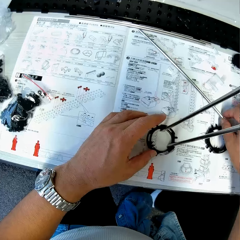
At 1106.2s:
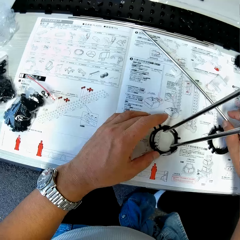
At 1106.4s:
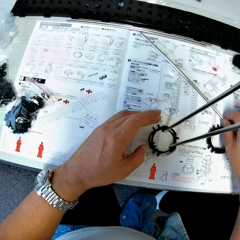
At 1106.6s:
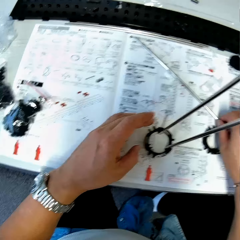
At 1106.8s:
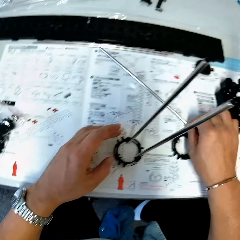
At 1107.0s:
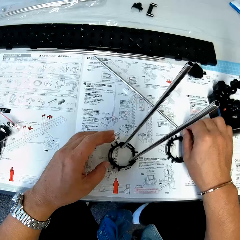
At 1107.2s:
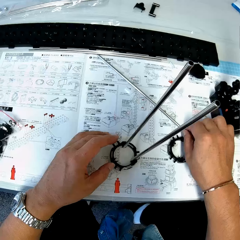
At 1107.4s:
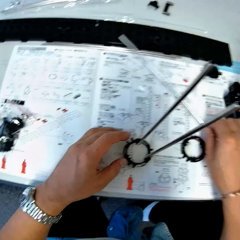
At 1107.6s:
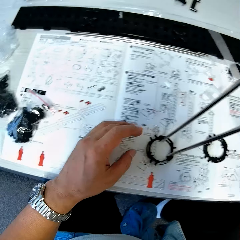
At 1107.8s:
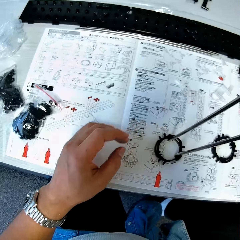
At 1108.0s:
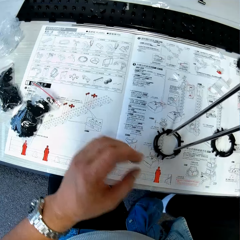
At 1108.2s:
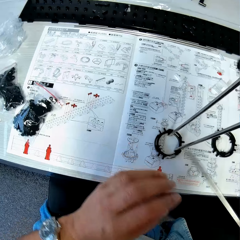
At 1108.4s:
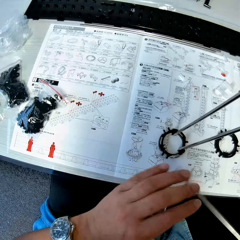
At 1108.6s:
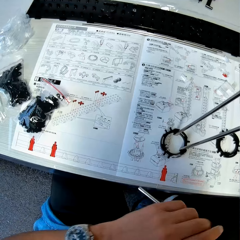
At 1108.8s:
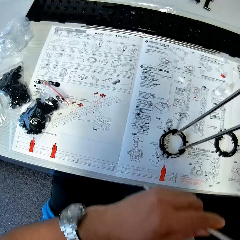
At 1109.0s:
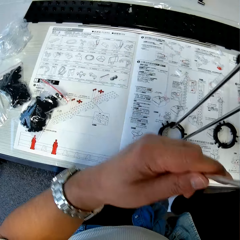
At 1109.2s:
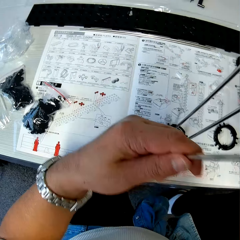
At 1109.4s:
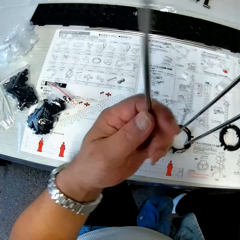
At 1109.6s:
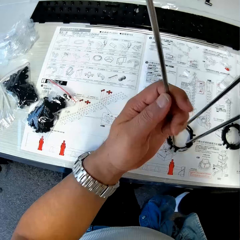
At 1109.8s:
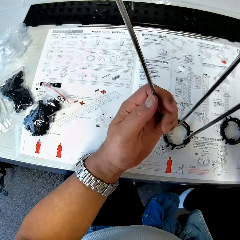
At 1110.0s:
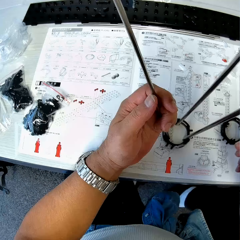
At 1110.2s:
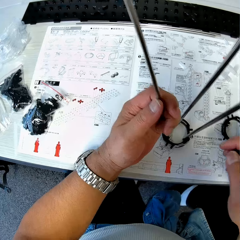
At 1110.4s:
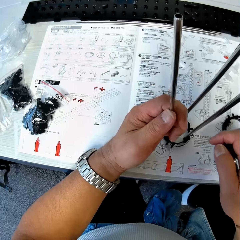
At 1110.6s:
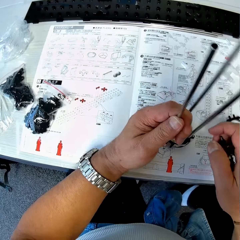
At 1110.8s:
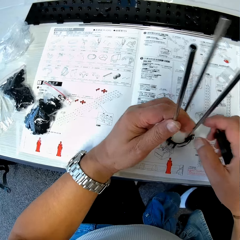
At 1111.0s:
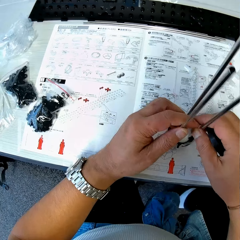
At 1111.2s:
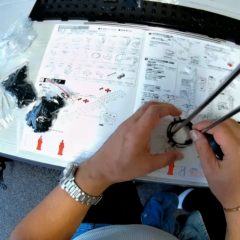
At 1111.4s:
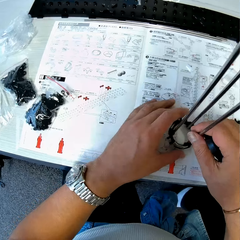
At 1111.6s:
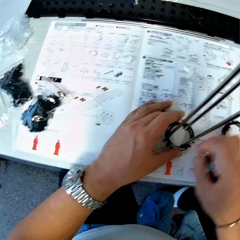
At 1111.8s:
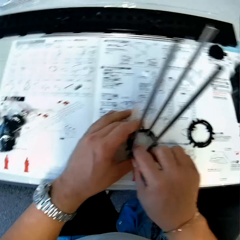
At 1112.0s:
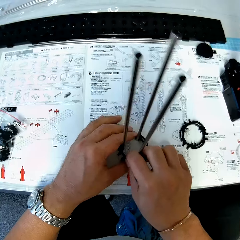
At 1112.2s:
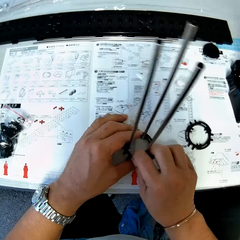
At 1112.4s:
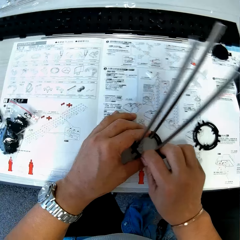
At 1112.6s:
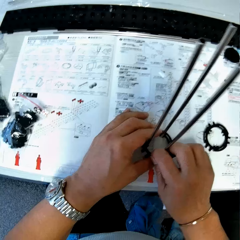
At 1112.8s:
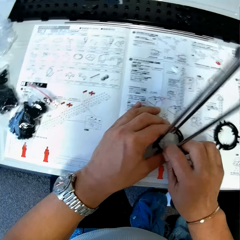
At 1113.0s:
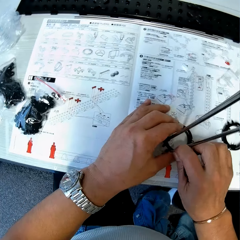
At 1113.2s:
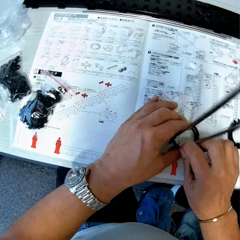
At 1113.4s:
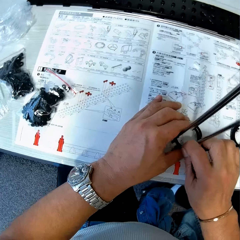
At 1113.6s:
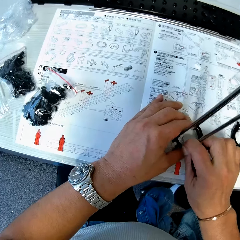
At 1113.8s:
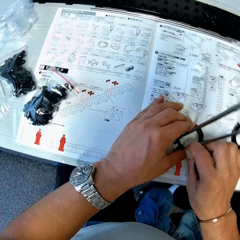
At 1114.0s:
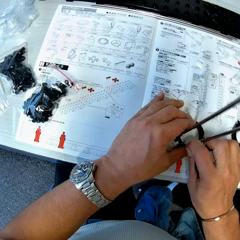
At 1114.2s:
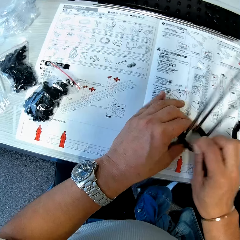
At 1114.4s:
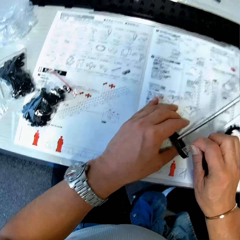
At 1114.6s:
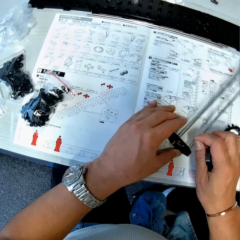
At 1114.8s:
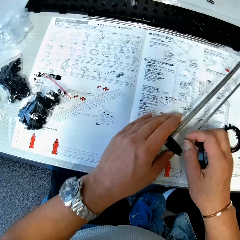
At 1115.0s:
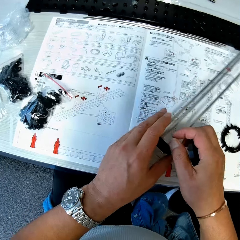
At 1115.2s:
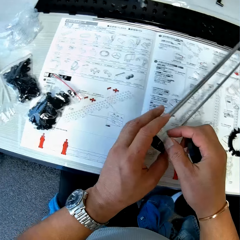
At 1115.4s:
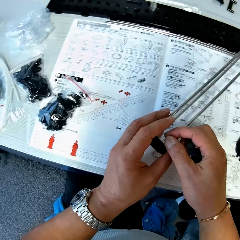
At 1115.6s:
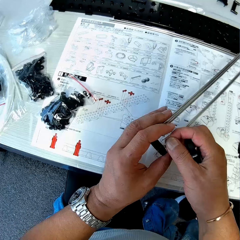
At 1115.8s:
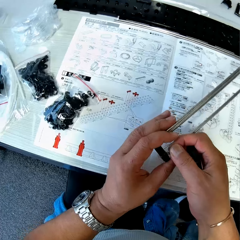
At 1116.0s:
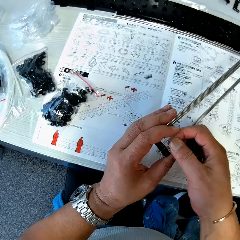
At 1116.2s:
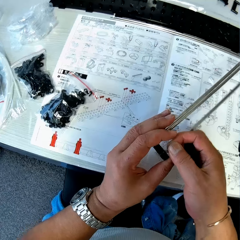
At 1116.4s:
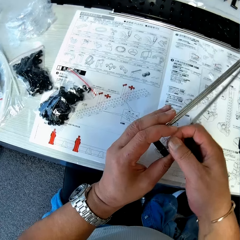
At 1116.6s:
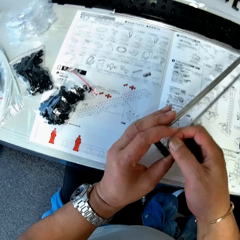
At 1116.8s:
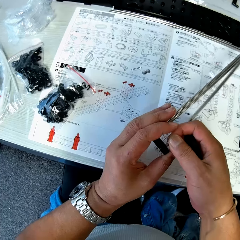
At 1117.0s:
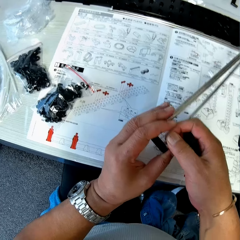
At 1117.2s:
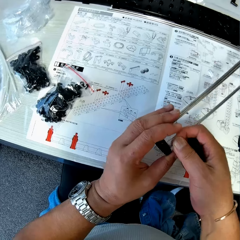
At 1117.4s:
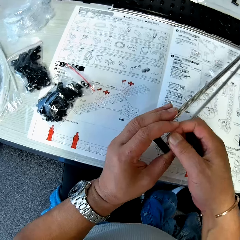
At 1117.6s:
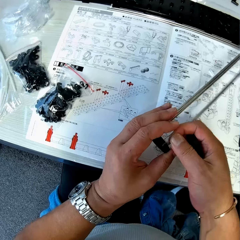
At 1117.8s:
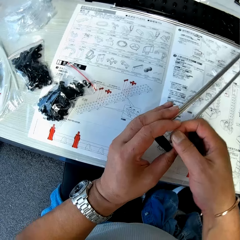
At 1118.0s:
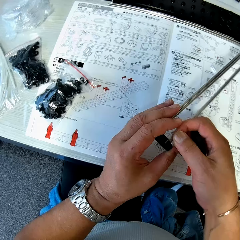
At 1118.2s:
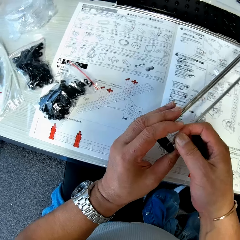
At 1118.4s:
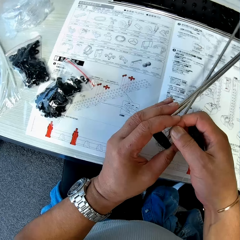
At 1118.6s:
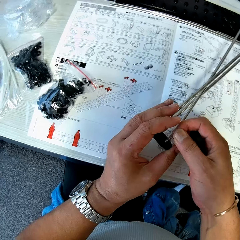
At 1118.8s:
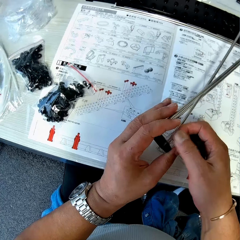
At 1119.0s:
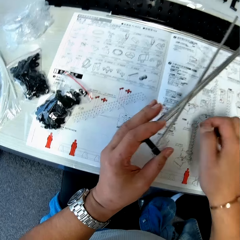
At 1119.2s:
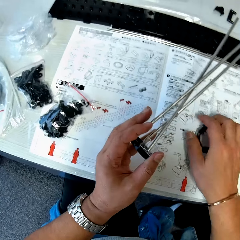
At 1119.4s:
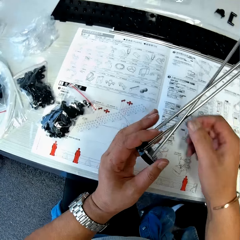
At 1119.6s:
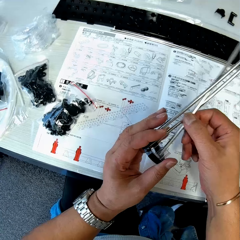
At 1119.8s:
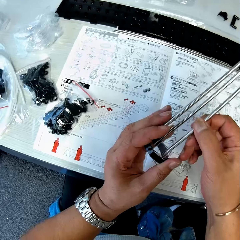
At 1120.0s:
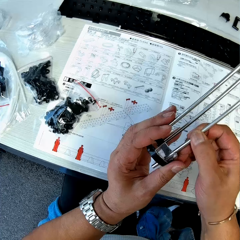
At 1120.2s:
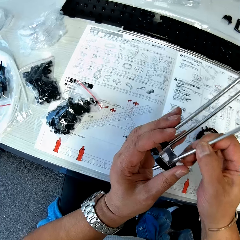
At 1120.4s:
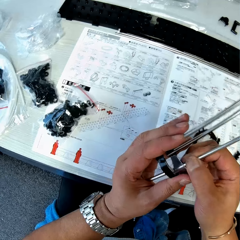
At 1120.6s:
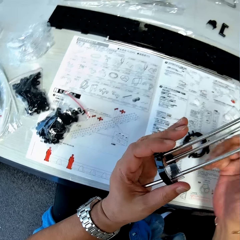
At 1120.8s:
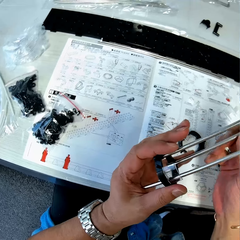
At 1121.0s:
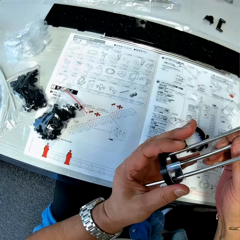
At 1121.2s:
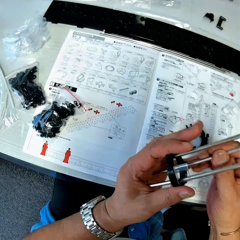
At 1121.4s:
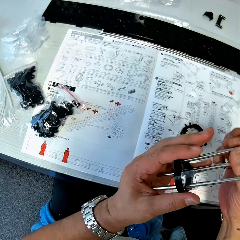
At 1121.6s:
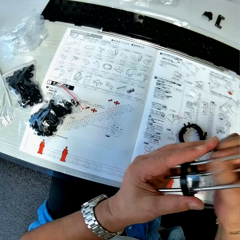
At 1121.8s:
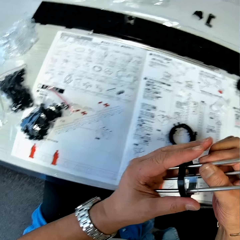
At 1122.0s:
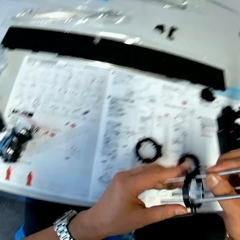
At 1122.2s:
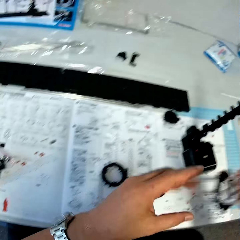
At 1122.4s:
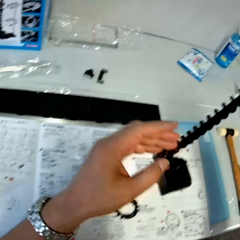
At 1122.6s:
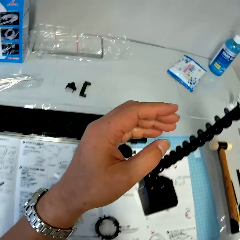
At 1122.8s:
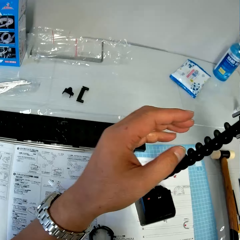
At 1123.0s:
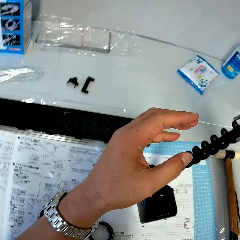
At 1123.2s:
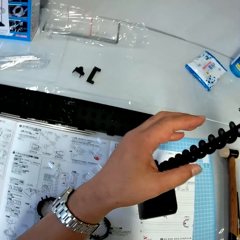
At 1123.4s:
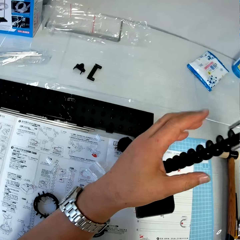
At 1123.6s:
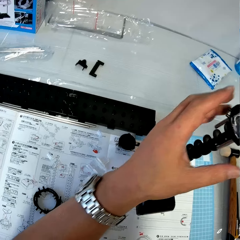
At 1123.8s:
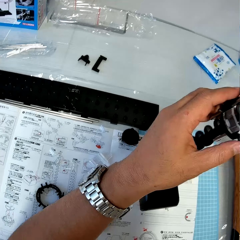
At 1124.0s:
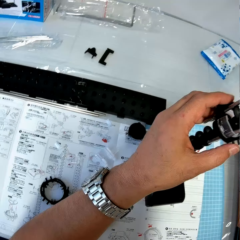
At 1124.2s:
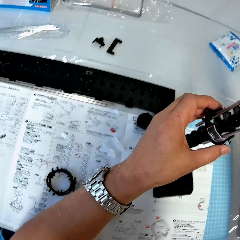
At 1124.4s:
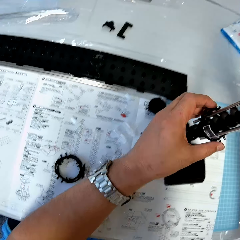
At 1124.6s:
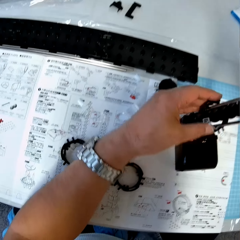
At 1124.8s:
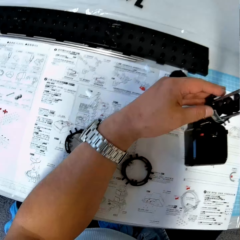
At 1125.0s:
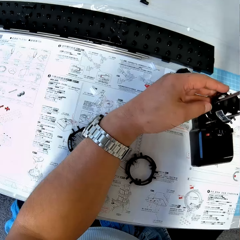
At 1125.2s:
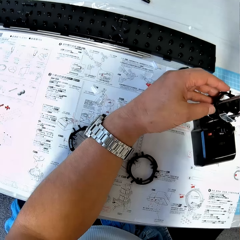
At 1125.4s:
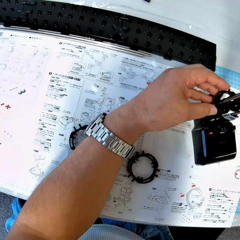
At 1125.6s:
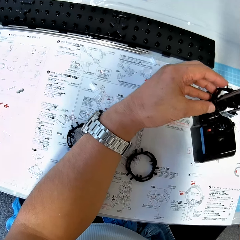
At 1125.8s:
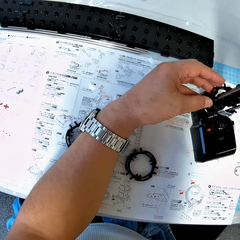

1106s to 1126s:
The camera wearer picks up a rod or shaft from the table with his right hand. He holds the rod in his left hand. He fixes a rod to the piece or elevator ring with his left hand. He moves the piece on the table with his right hand. He adjusts the shaft on the elevator ring. He picks up the piece from the table. He pulls out a piece from the piece in his left hand. He drops the piece on the table. He pushes the rods on the piece into the piece. He fixes the rods and the piece to an antenna on the table.

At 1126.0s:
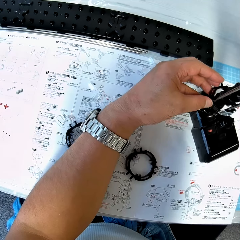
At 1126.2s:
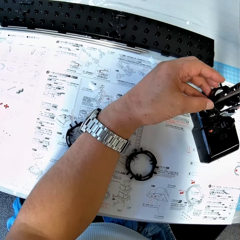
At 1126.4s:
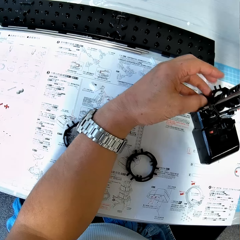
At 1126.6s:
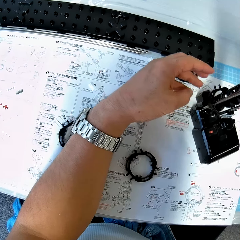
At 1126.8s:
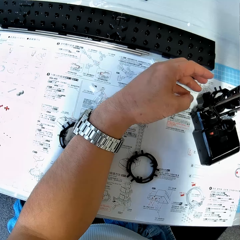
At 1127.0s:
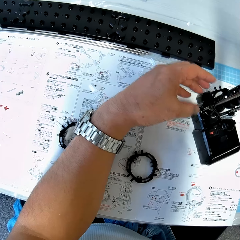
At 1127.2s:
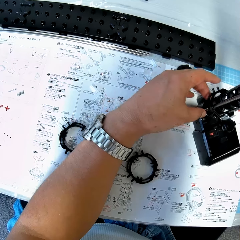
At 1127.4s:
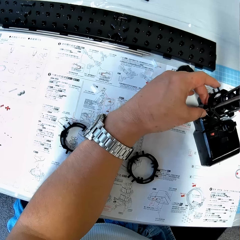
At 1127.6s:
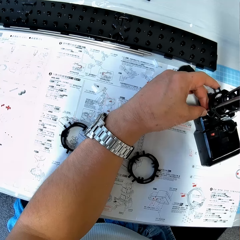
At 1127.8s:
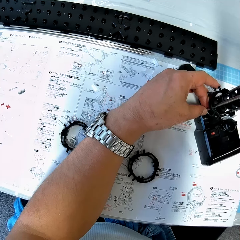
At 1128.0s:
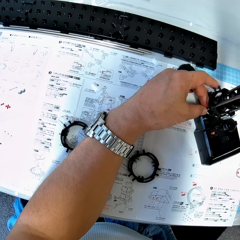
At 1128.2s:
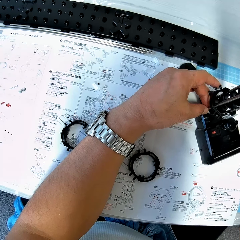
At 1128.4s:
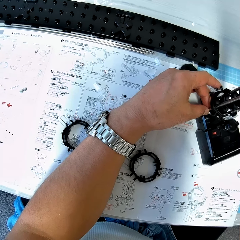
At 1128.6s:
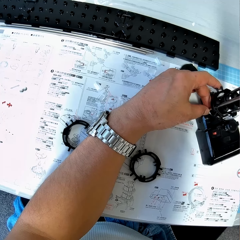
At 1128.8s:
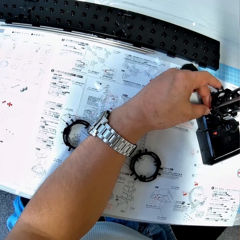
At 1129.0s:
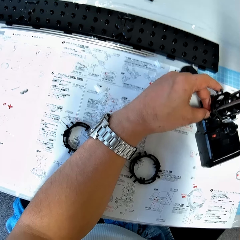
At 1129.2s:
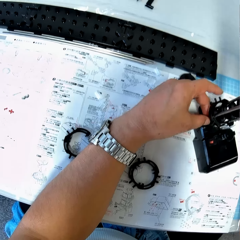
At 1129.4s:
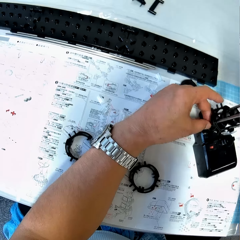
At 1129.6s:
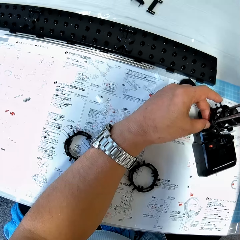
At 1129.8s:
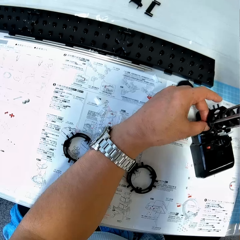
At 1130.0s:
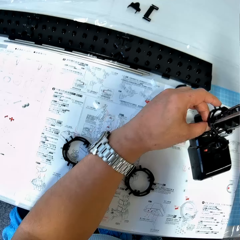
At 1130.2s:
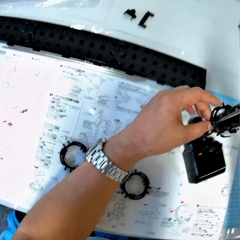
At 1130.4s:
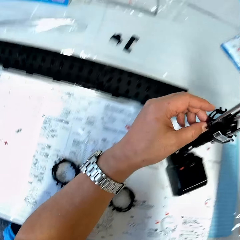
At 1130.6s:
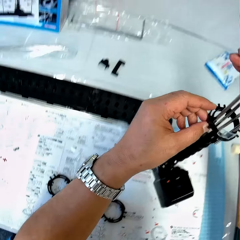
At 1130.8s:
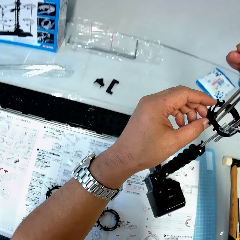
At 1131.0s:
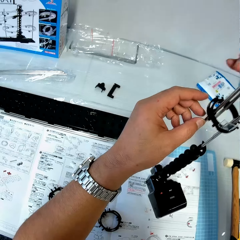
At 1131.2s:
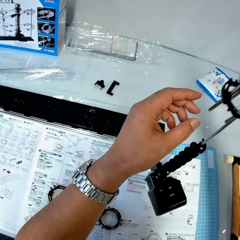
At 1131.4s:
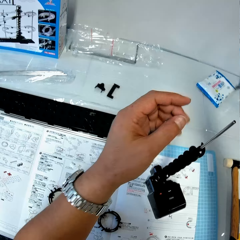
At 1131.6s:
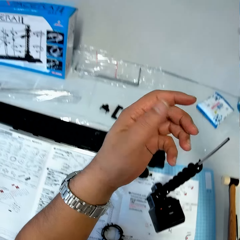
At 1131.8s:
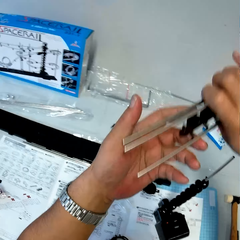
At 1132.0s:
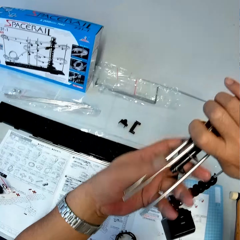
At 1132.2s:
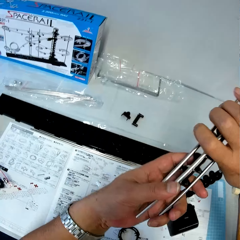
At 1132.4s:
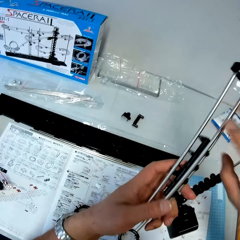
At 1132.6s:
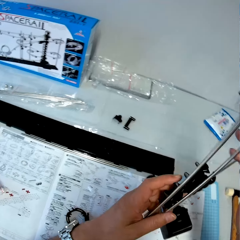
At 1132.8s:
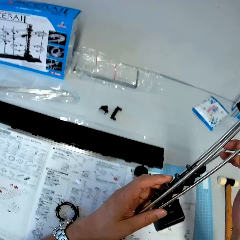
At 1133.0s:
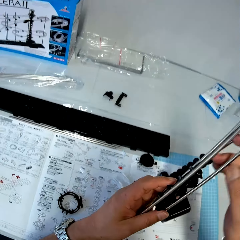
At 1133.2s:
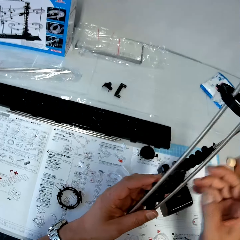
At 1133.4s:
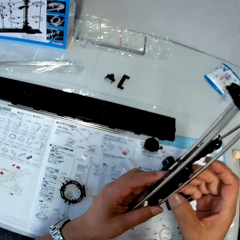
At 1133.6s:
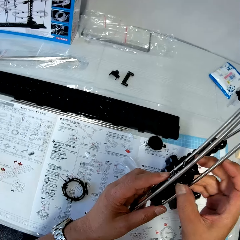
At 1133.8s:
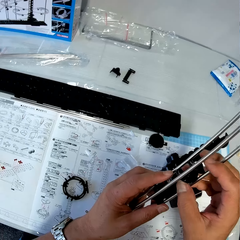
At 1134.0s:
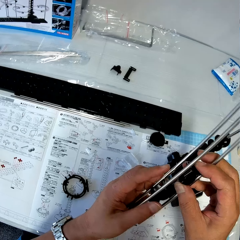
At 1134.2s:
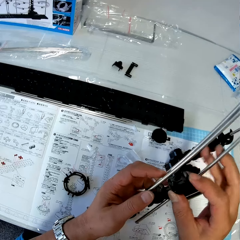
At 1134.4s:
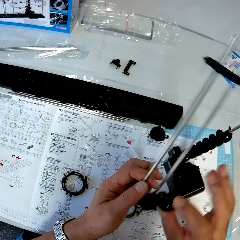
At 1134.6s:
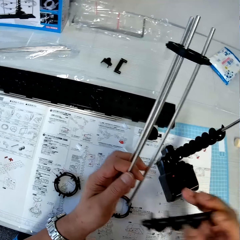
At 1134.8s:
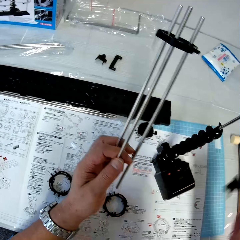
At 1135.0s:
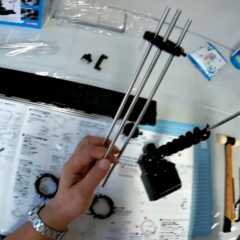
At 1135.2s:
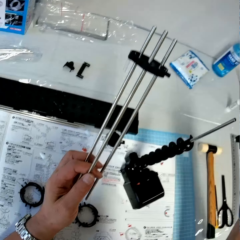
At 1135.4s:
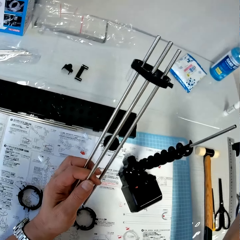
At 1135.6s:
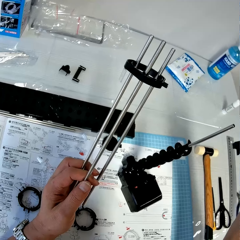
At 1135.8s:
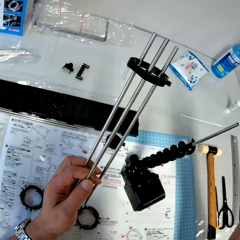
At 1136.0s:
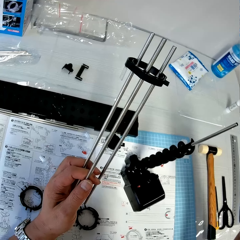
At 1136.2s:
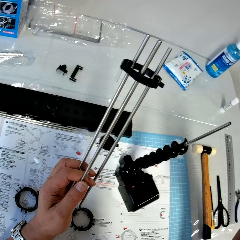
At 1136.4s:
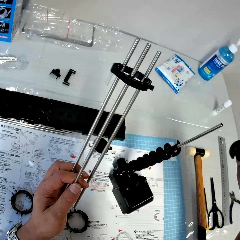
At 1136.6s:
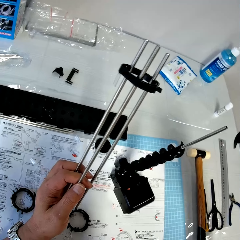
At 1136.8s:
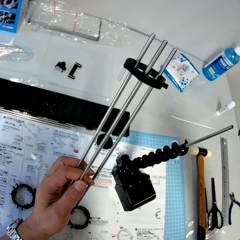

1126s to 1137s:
The camera wearer takes out the rods and the piece from the antenna. He passes the rods on the piece from his right hand to his left hand. He takes out a piece from the rods and the piece with his right hand.
